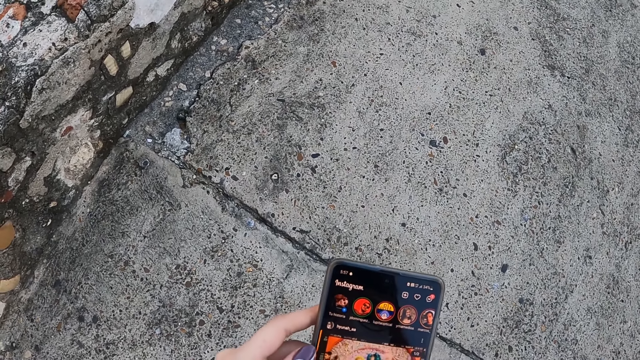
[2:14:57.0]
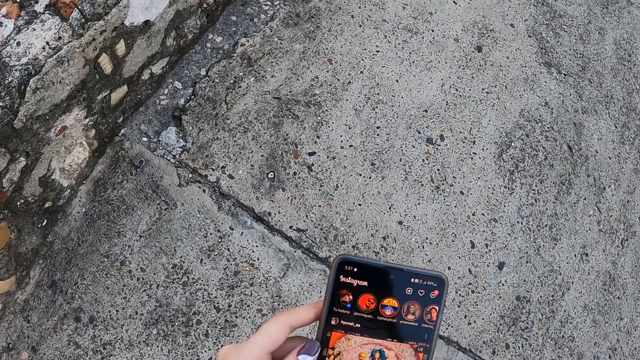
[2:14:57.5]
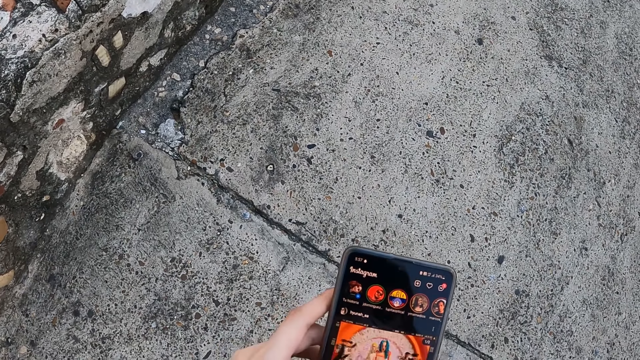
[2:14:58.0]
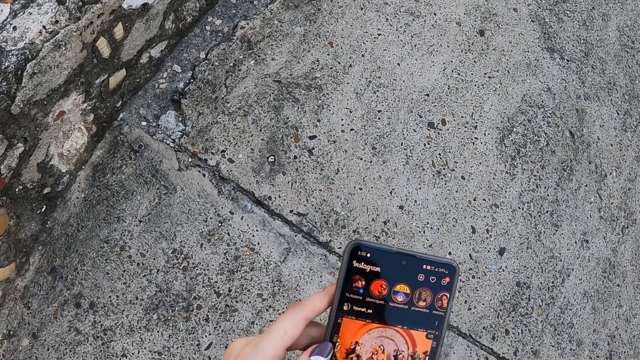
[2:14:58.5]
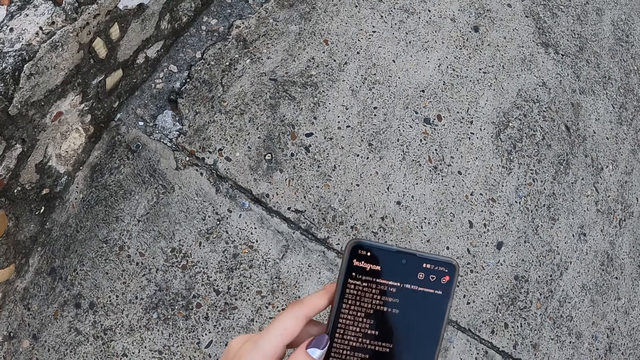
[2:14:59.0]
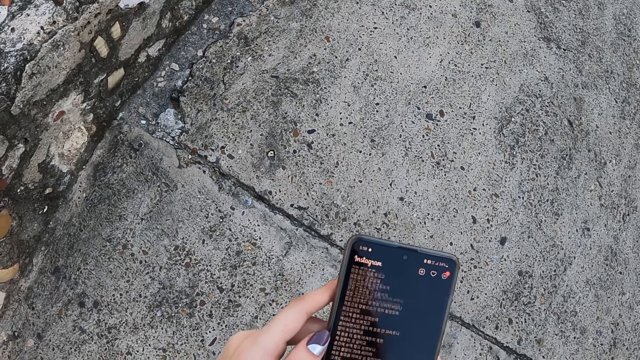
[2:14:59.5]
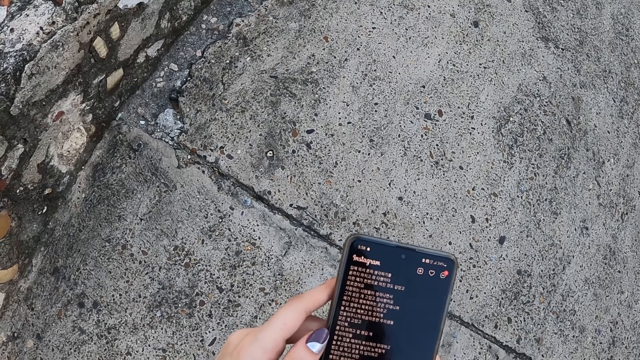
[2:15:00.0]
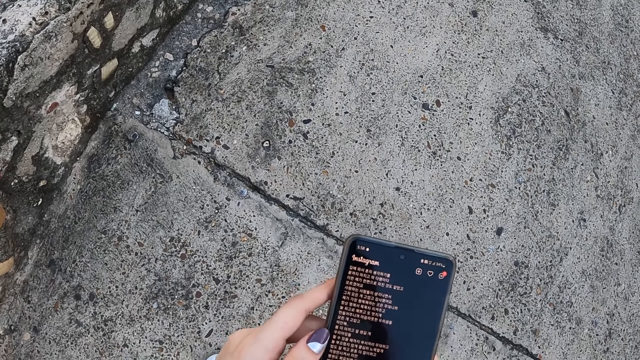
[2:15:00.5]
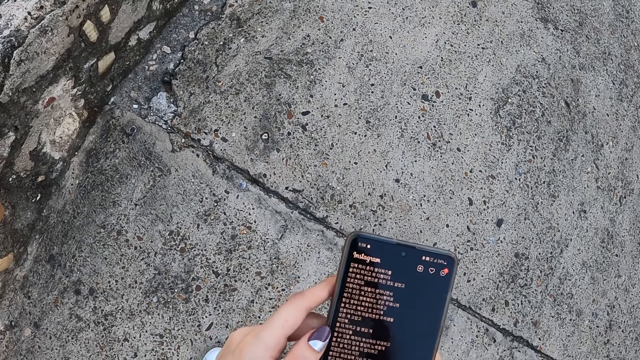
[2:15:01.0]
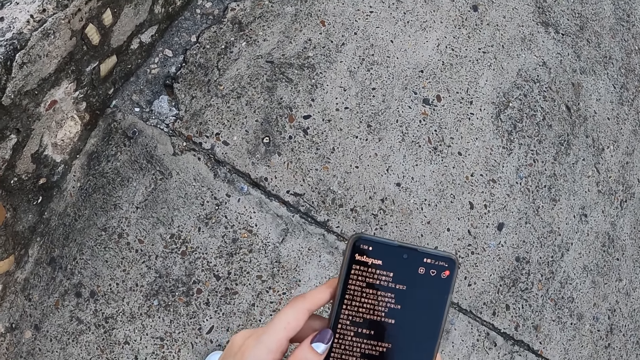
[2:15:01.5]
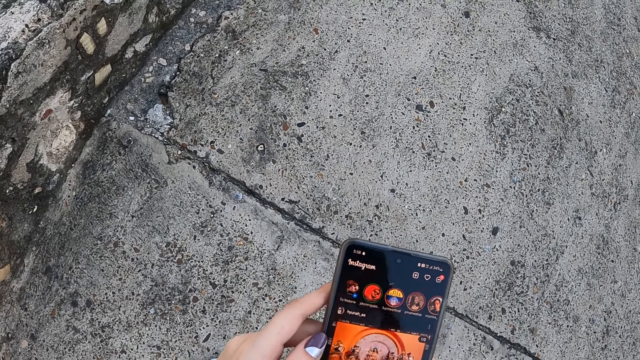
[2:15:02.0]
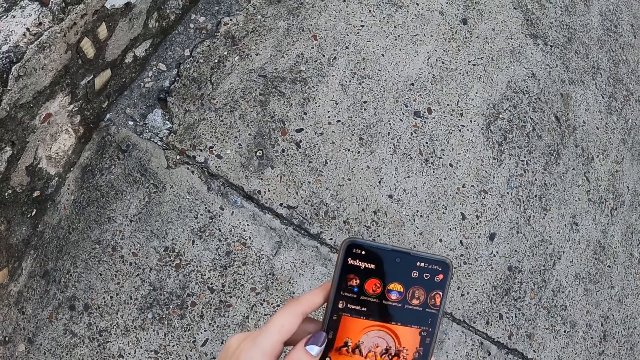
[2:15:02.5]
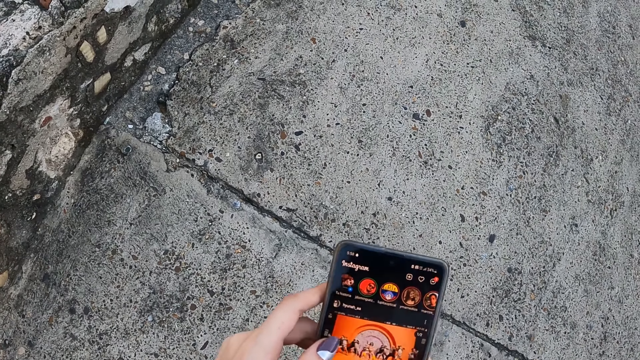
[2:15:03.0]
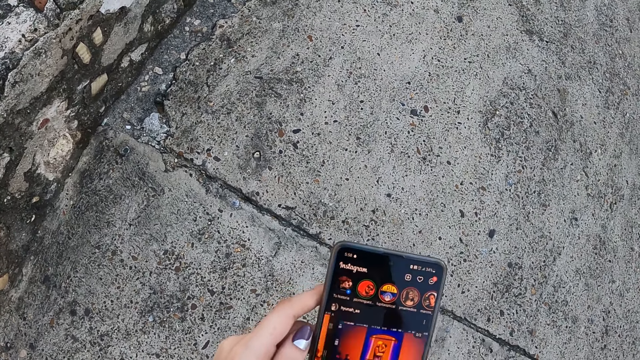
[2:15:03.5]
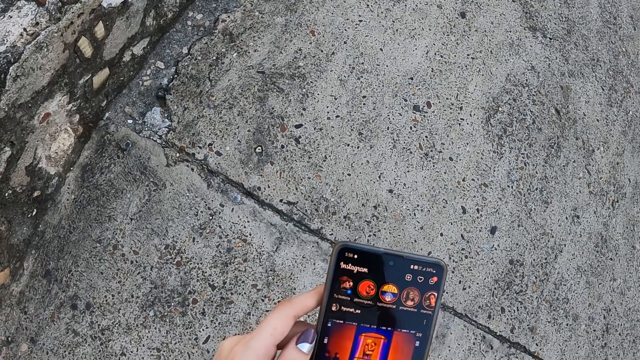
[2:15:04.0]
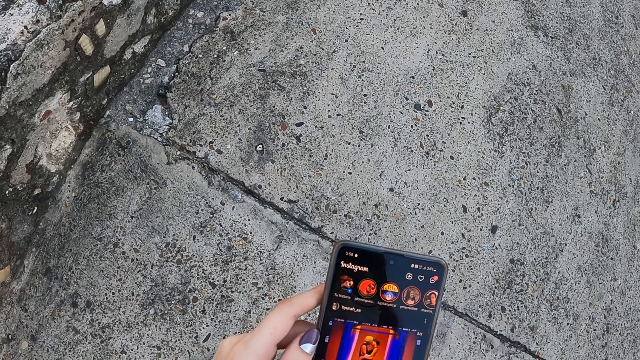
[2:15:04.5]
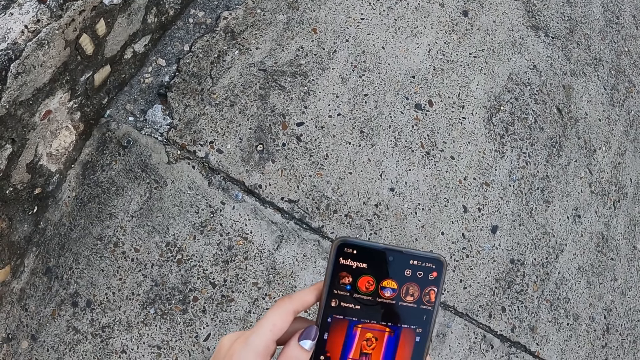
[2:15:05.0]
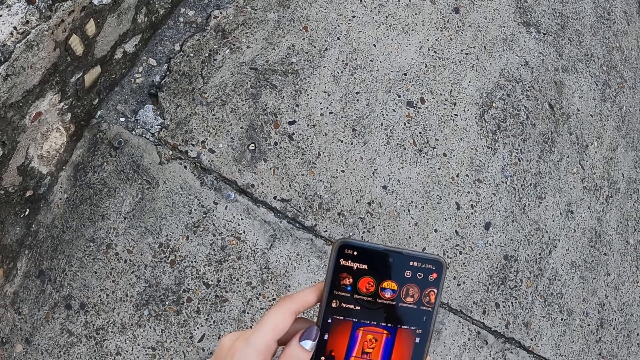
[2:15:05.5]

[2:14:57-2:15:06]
The camera wearer looks at the screen of a mobile phone. They use the mobile phone.

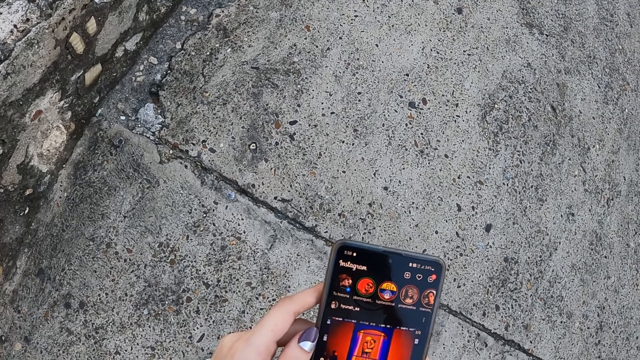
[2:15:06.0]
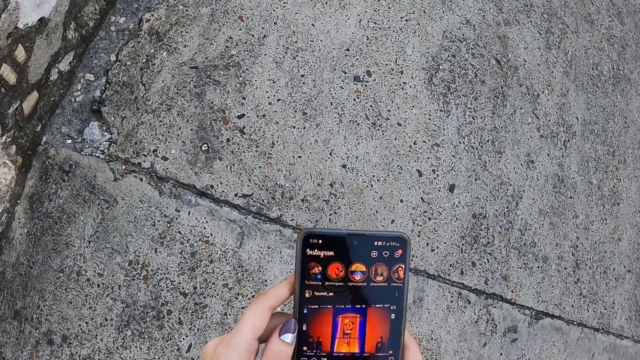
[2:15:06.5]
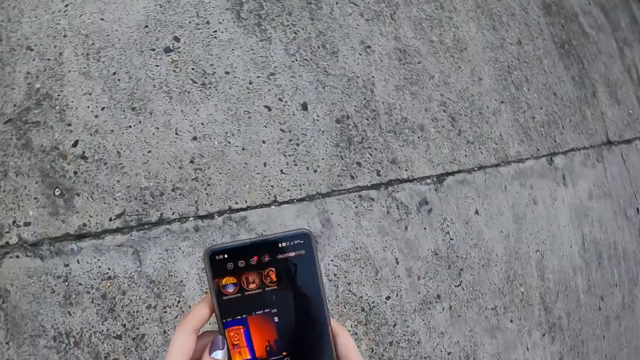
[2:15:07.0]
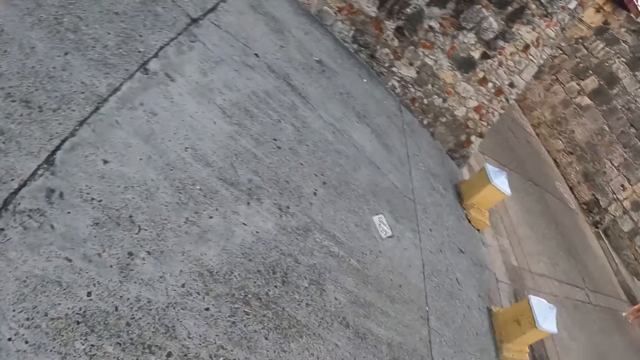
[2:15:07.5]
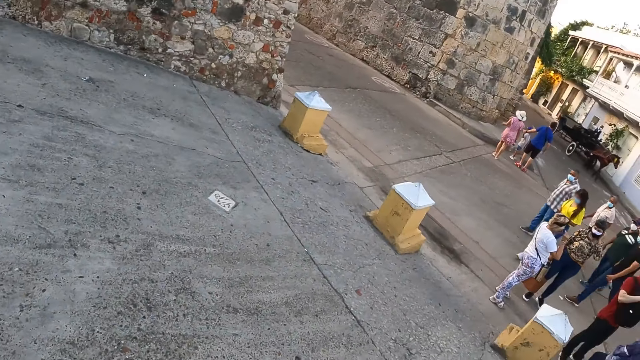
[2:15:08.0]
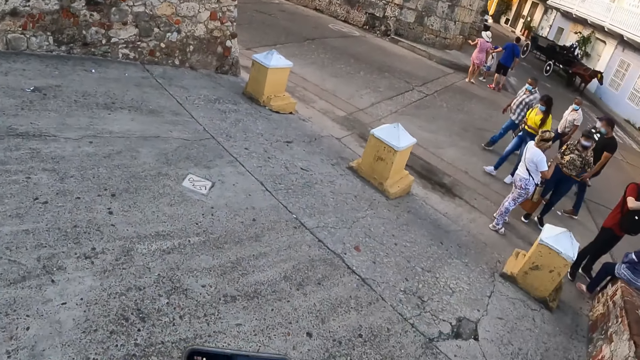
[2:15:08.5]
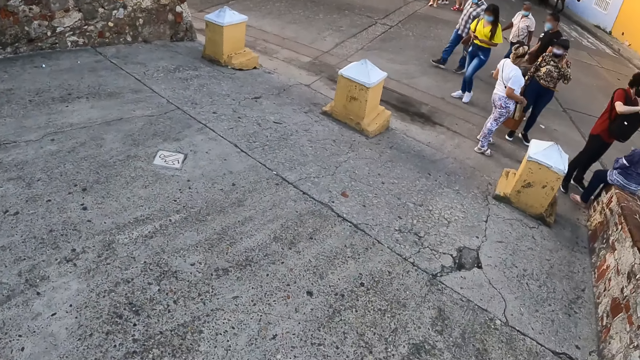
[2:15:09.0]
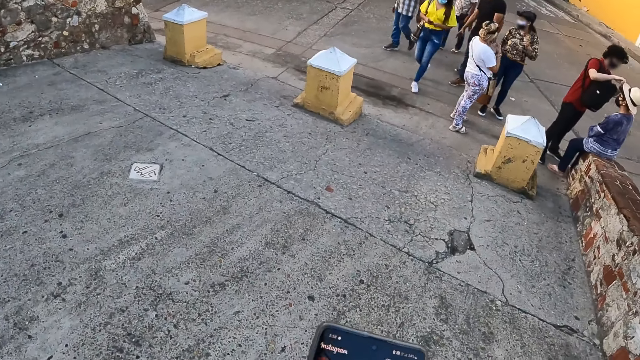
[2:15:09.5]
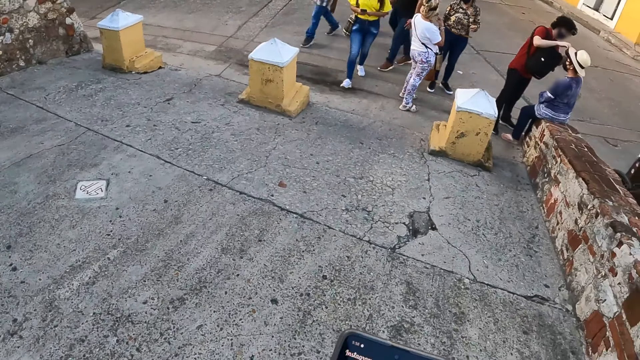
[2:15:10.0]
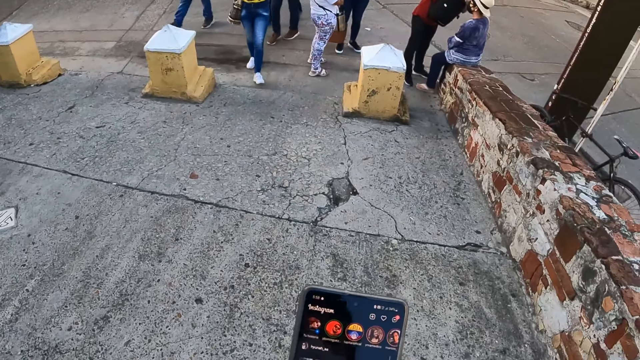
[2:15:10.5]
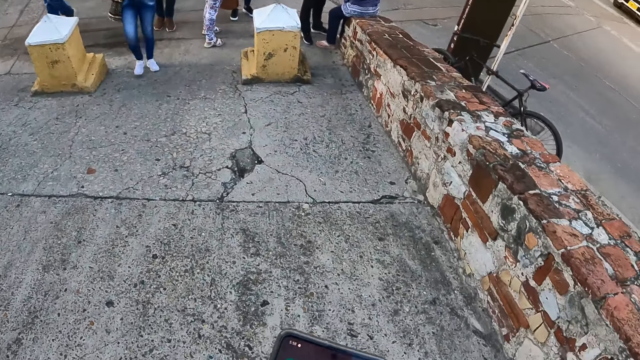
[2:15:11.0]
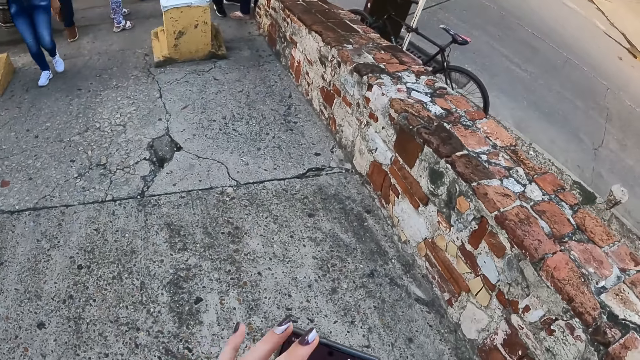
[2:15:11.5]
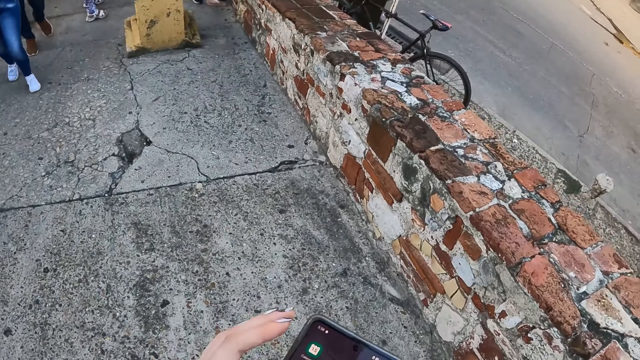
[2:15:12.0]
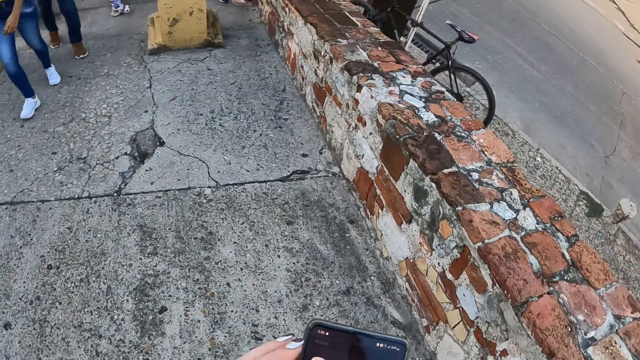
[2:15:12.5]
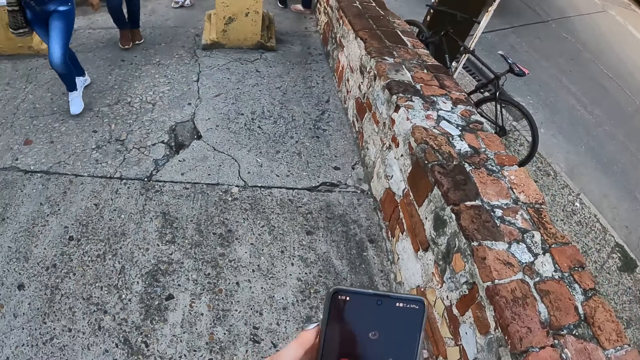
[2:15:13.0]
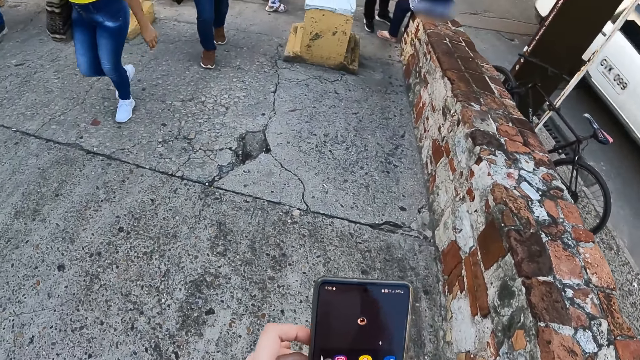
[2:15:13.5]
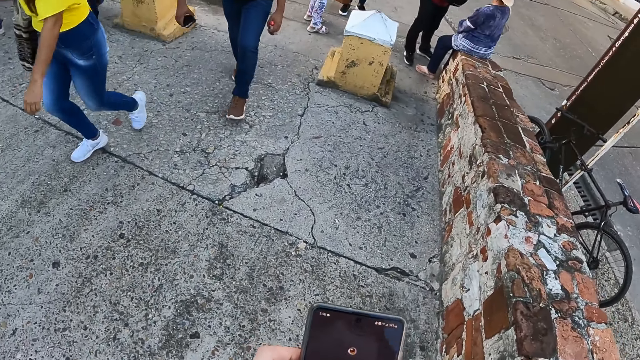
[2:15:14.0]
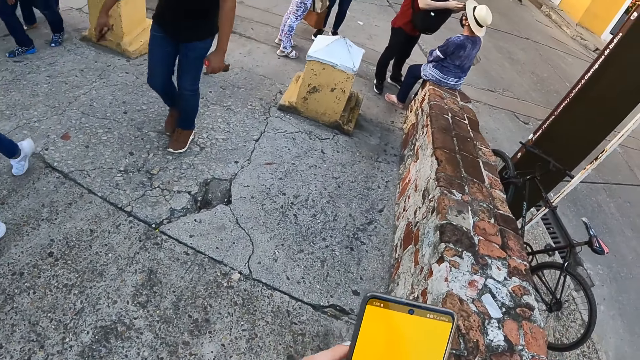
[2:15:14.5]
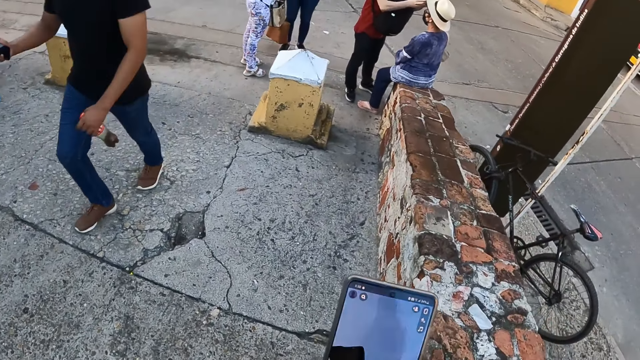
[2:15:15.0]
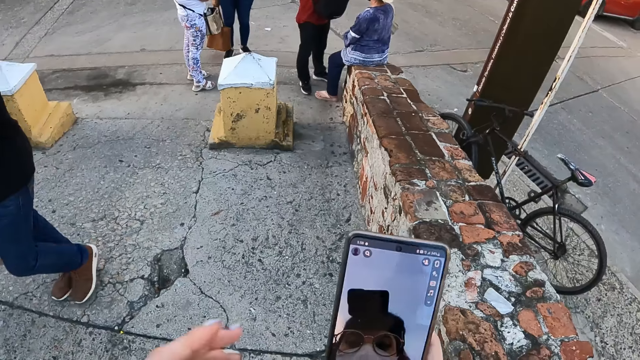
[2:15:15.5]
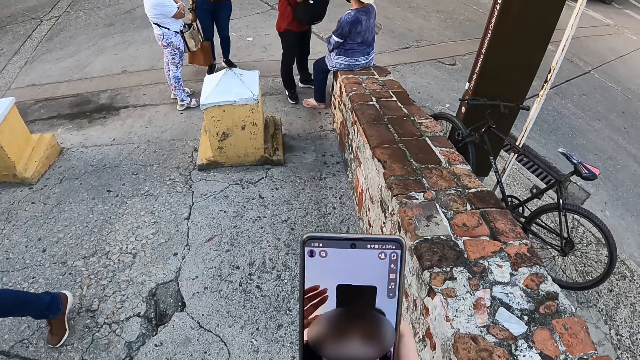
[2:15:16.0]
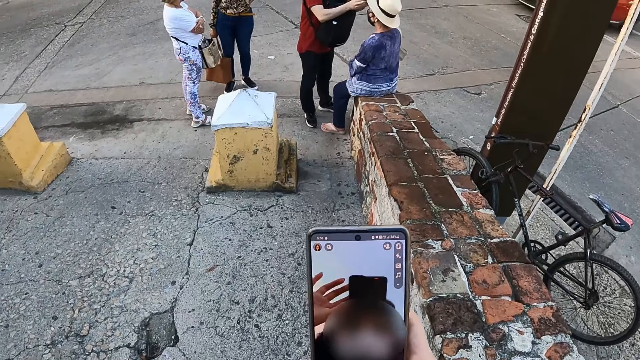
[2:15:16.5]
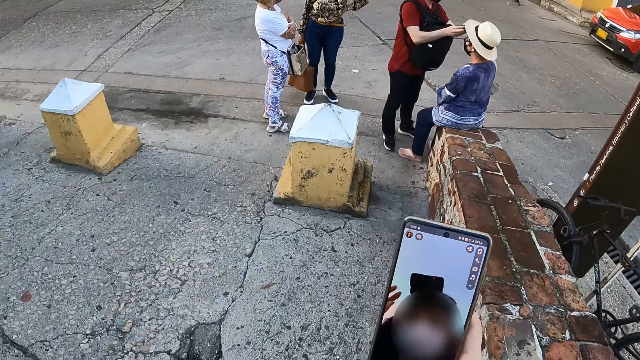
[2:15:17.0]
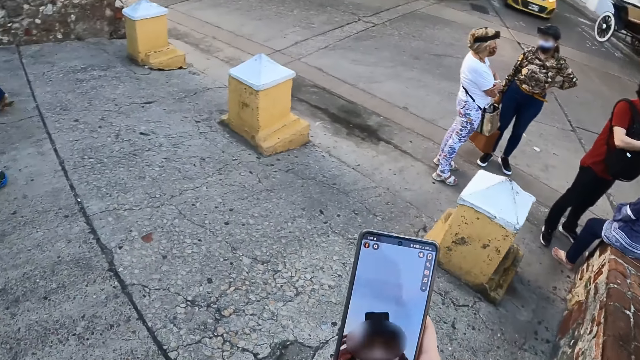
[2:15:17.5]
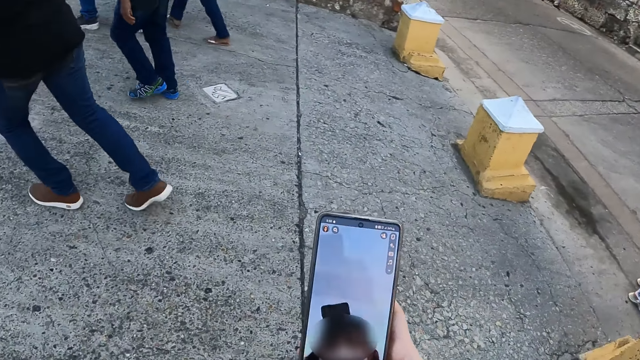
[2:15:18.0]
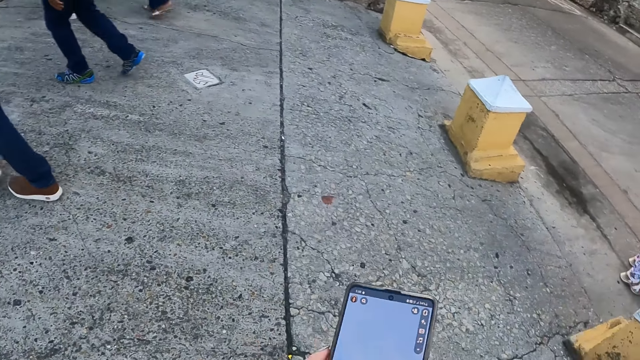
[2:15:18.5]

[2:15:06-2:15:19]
The camera wearer looks around in a pathway. She turns around. She uses a mobile phone. A woman interacts with people. The camera wearer scrolls the screen of the mobile phone with her hand. She takes a picture with her phone.
